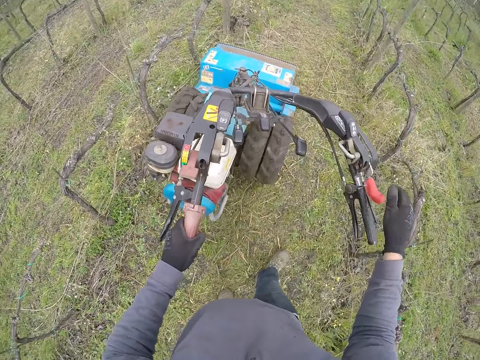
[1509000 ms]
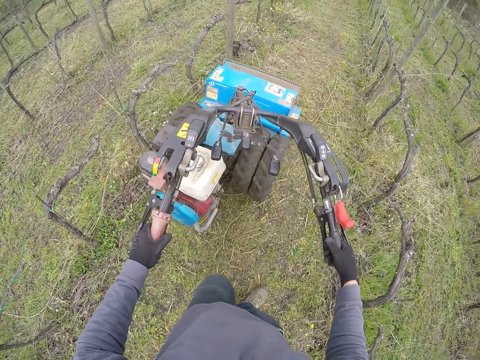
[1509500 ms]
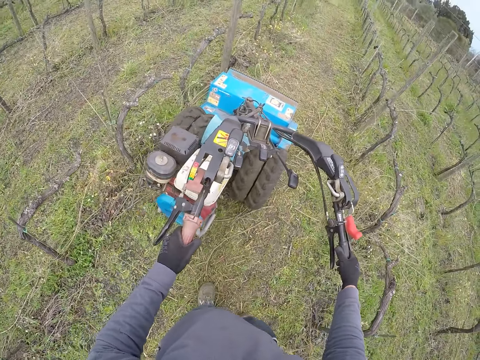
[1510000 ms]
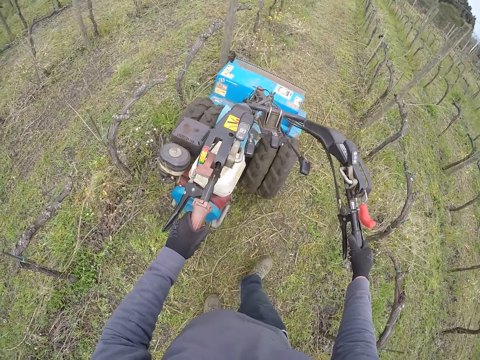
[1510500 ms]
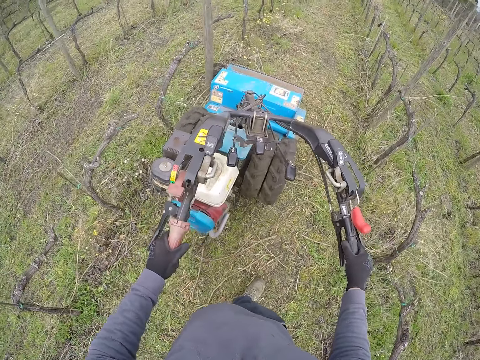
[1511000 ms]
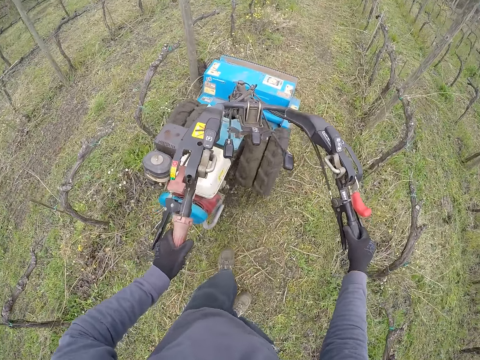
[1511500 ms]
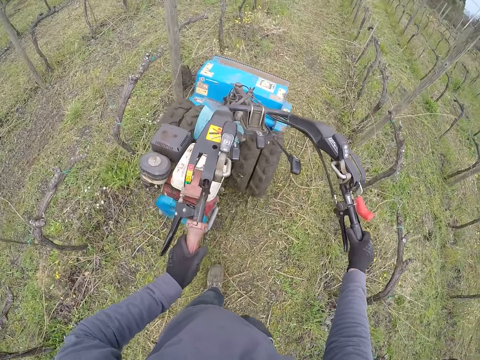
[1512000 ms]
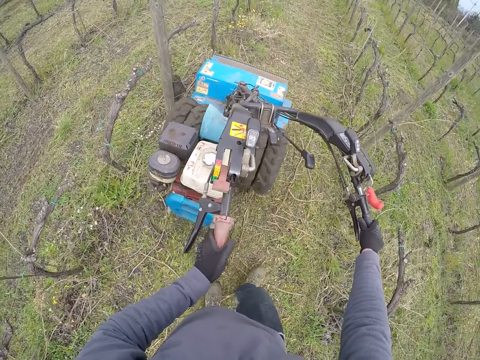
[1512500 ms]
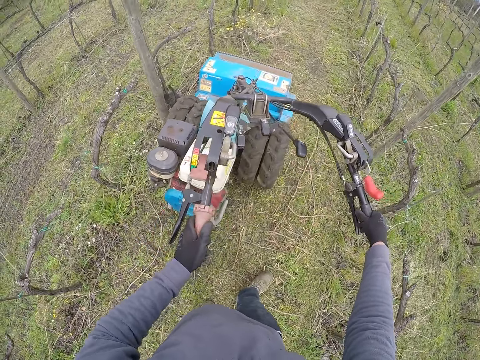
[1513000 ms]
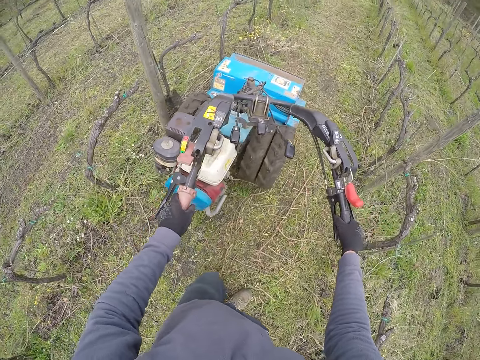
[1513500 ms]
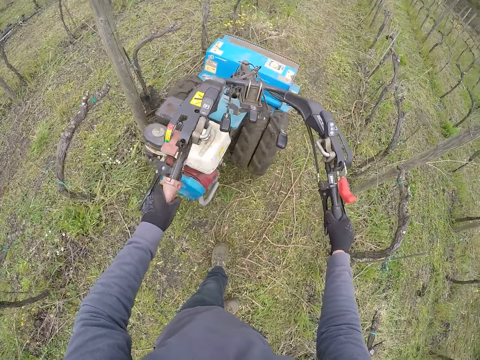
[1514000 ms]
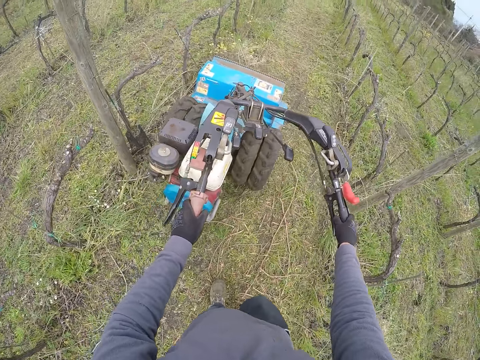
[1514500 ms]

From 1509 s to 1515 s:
The camera wearer lifts his hand. He holds the lawn mower. He cuts grass.

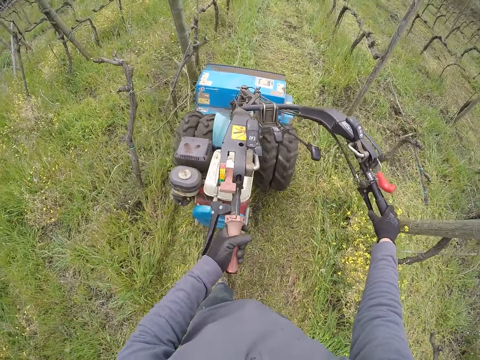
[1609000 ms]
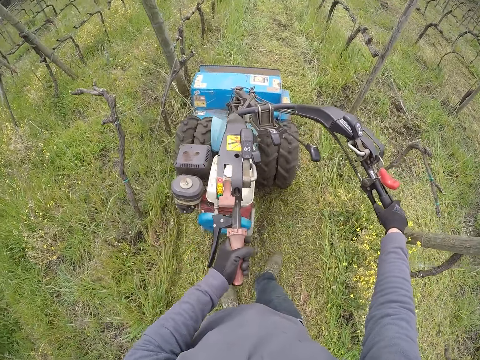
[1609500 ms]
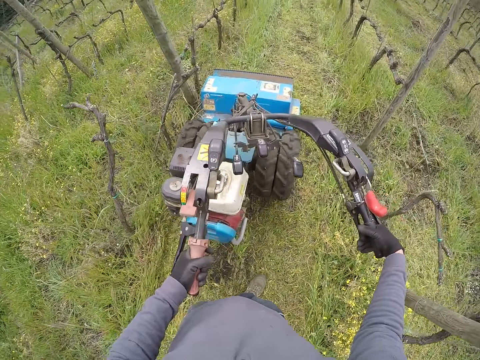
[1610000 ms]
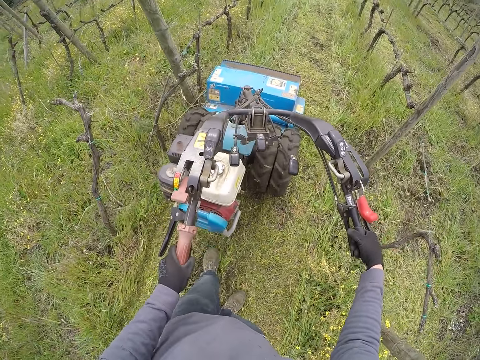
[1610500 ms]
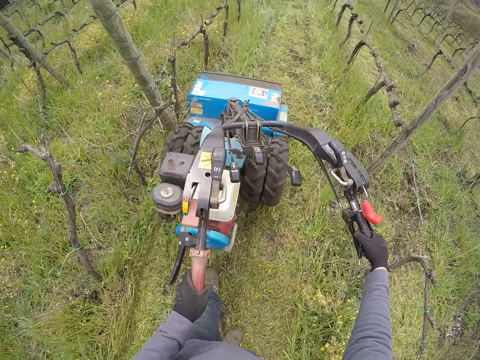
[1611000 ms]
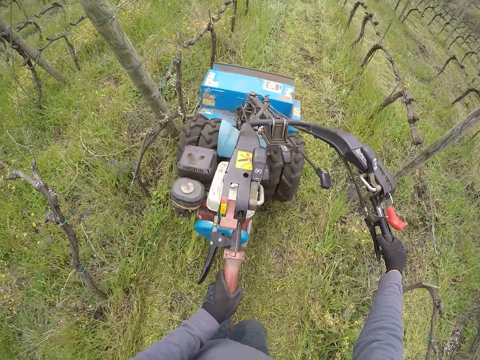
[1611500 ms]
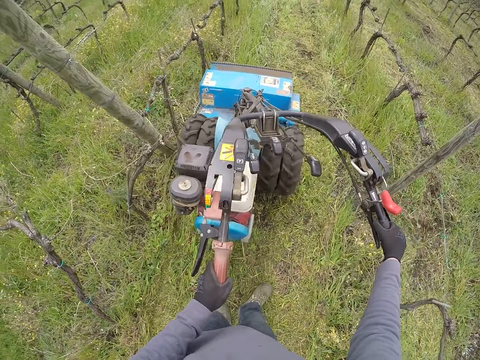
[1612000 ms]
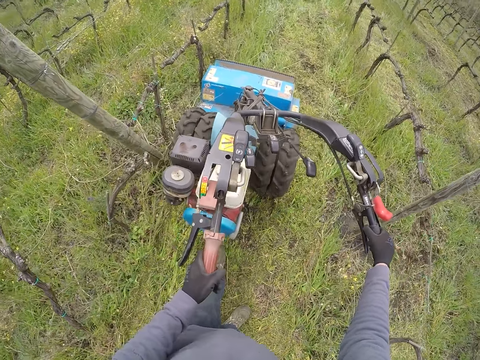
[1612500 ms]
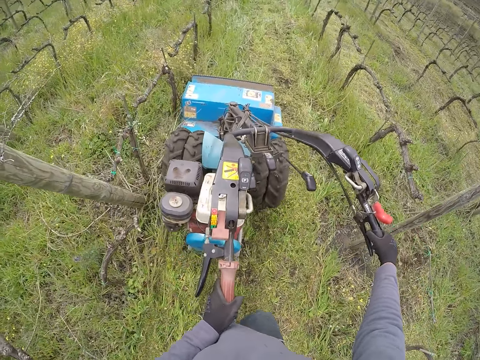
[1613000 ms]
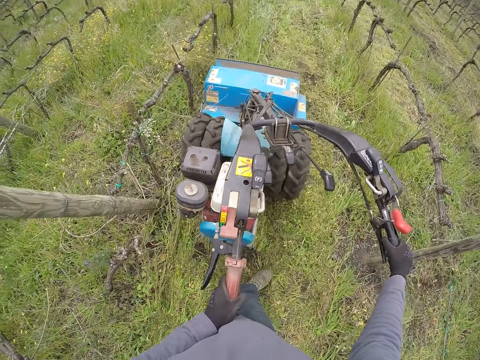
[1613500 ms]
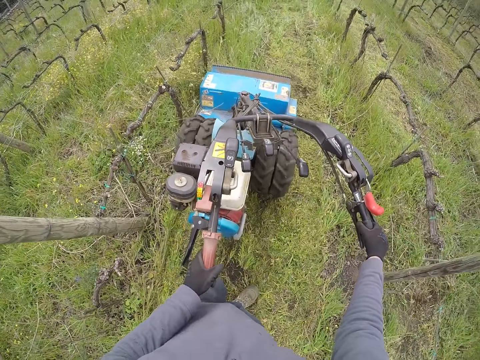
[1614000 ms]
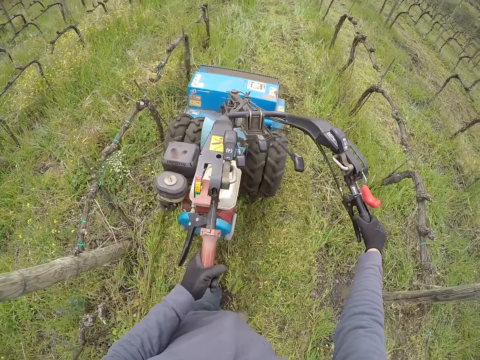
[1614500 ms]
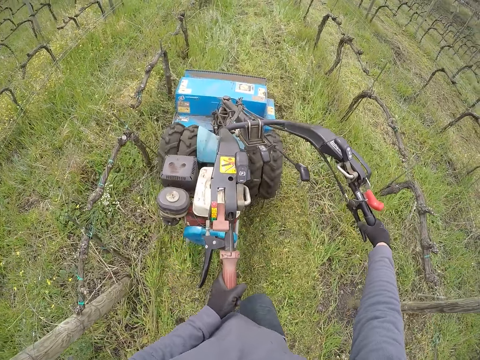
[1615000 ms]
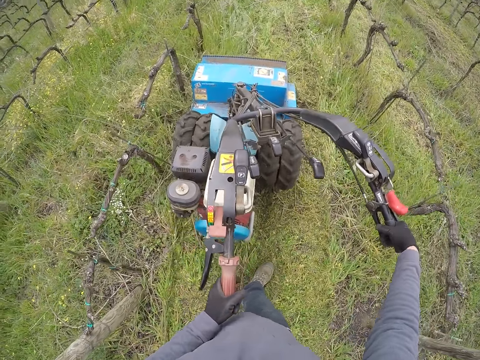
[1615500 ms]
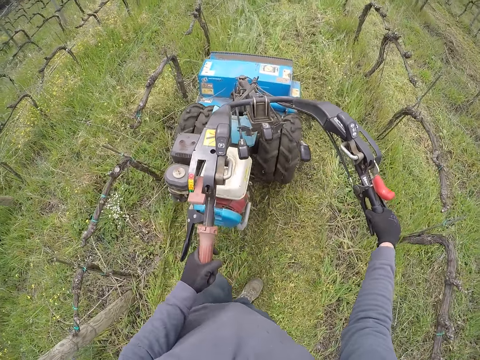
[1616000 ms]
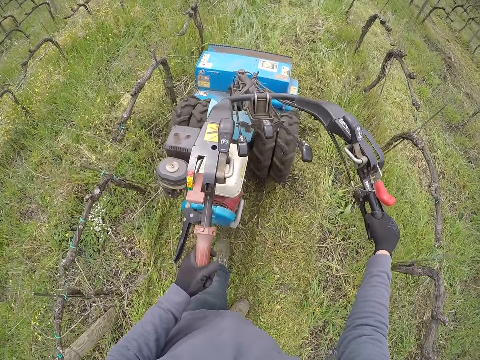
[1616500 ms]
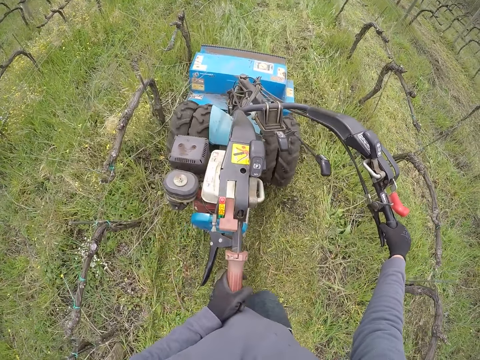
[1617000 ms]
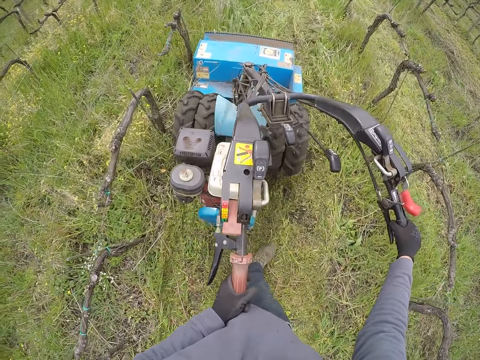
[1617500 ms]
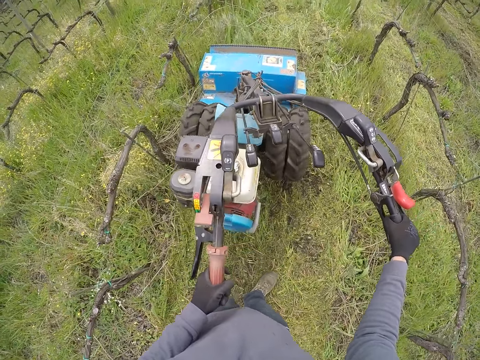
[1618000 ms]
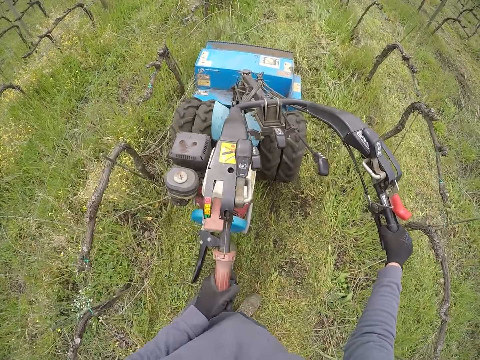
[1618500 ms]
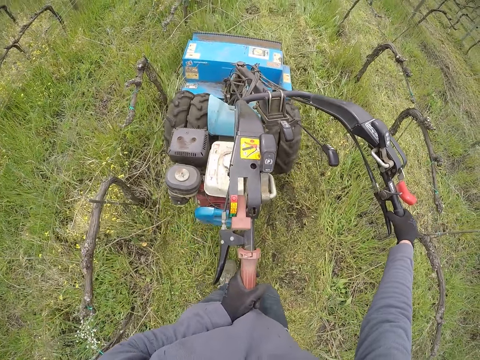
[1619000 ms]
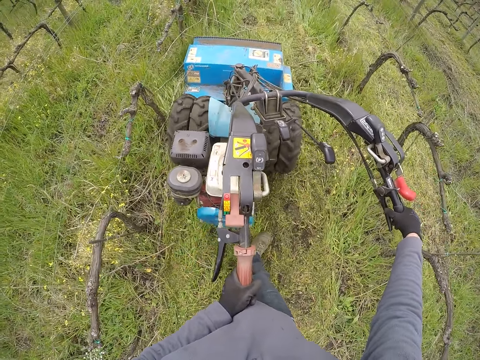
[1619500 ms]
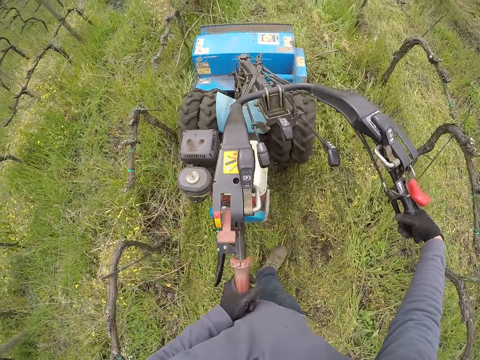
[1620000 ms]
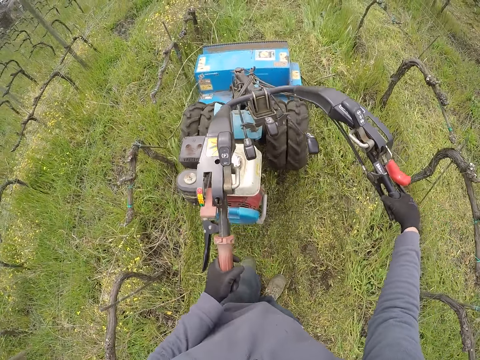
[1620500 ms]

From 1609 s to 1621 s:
The camera wearer holds the brakes. They cut grass.

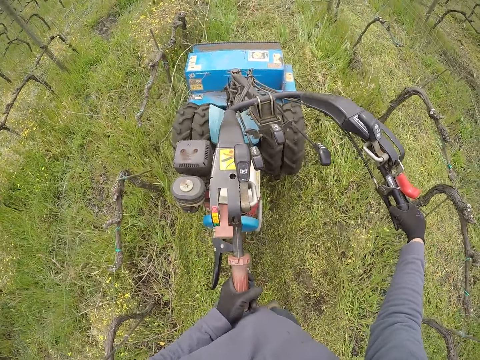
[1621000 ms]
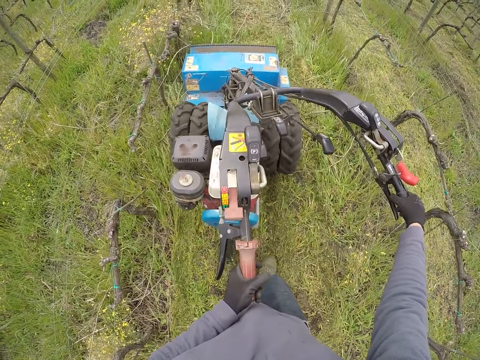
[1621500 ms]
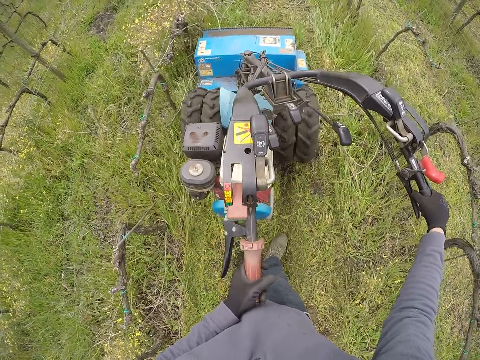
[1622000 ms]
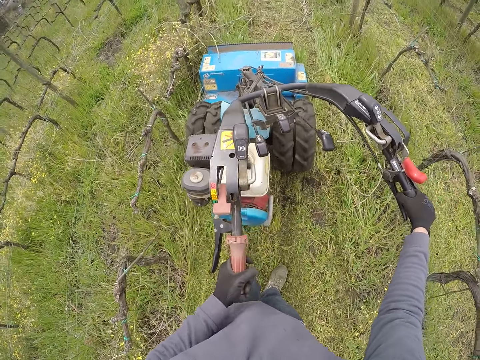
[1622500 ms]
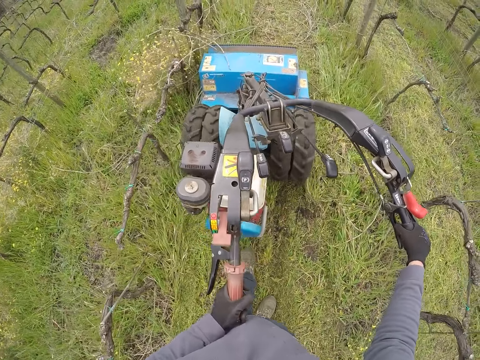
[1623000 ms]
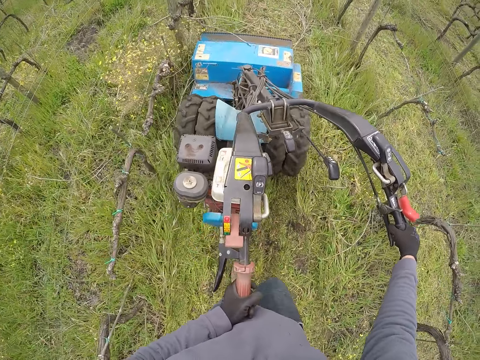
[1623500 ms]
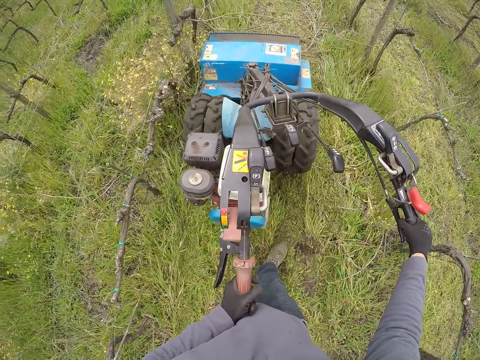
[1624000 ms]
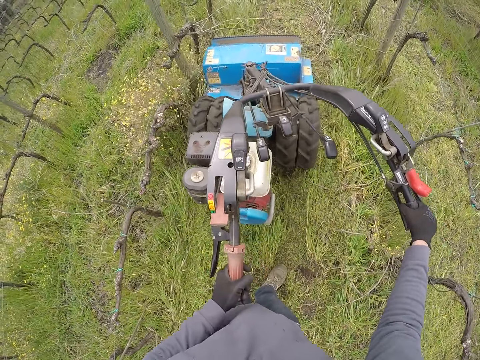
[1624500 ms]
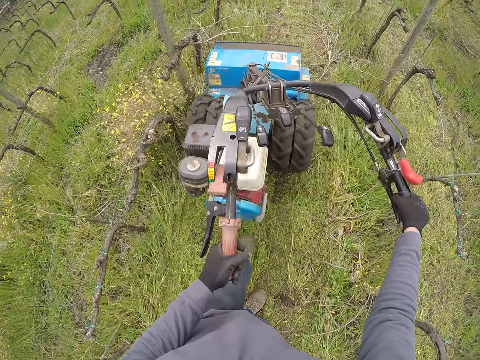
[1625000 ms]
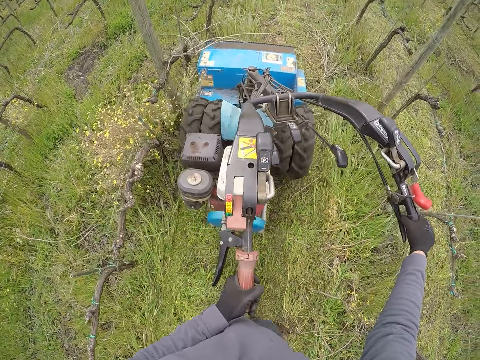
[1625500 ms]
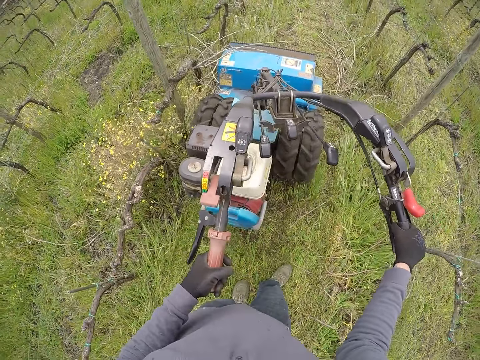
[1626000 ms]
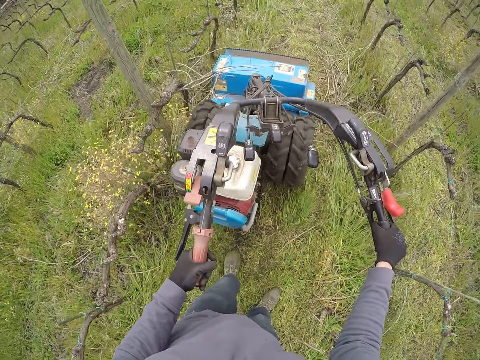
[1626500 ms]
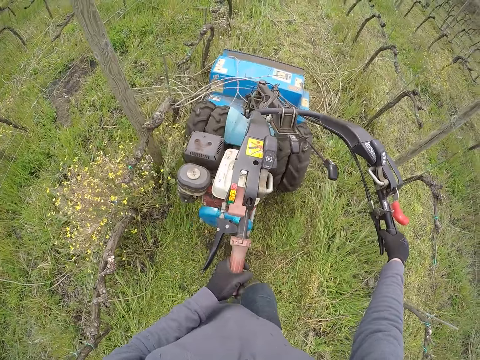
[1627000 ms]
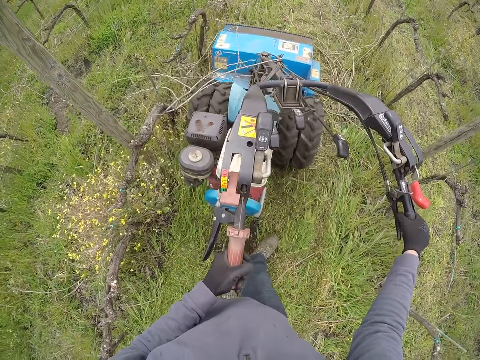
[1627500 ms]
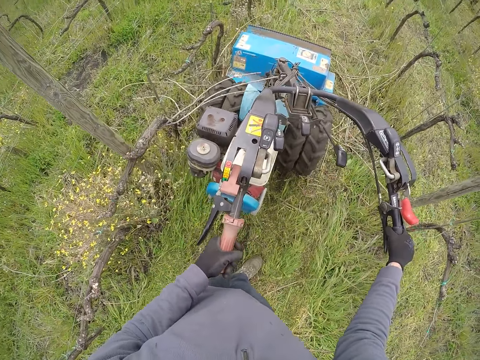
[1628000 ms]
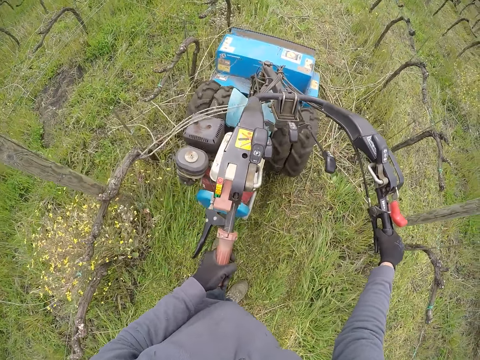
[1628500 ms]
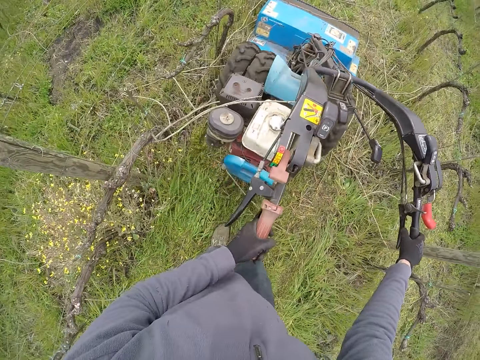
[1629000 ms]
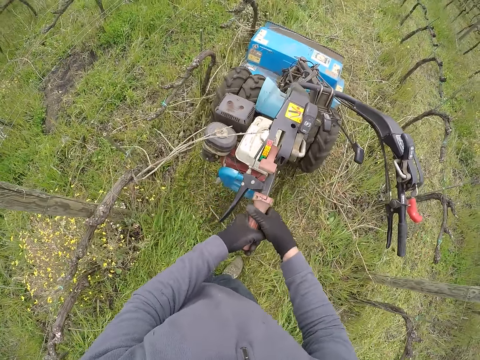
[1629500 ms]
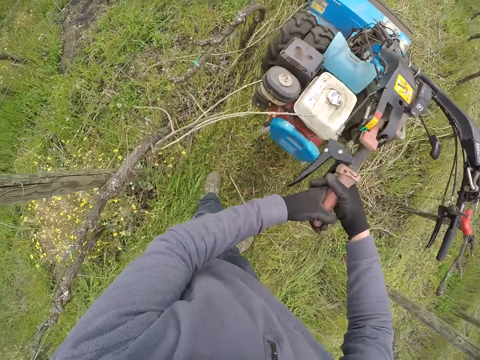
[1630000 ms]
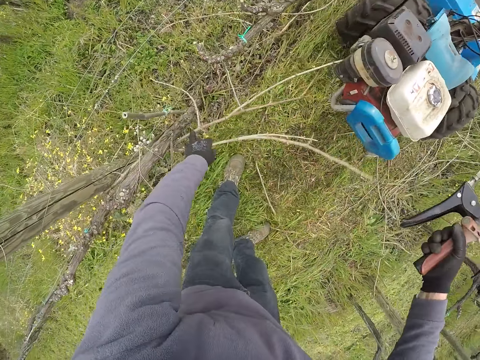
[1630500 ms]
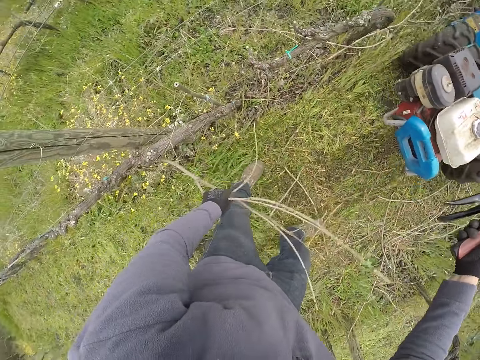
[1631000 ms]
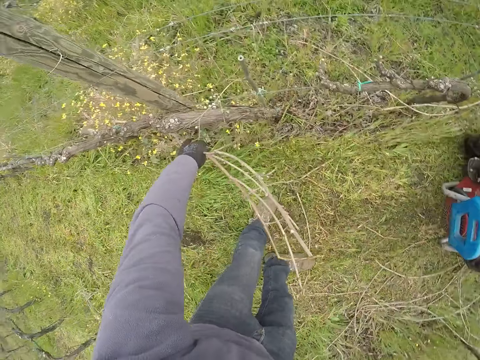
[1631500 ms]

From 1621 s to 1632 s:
The camera wearer lifts his hand from the lawn mower. He picks up a stick or branches with his left hand.
